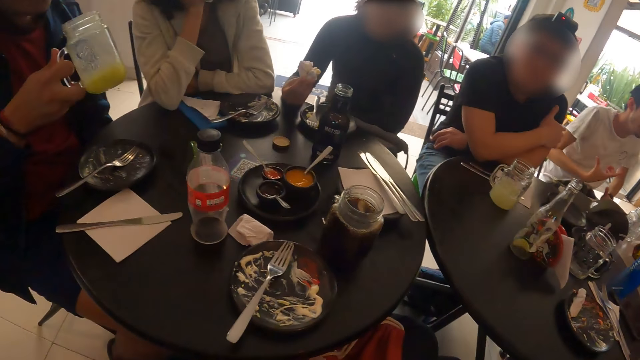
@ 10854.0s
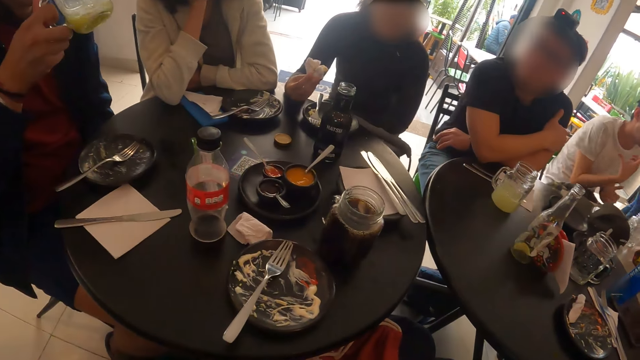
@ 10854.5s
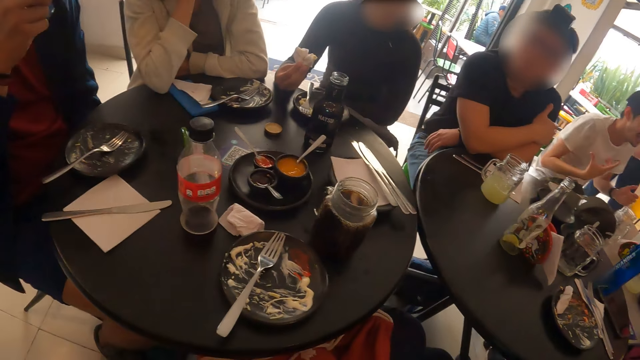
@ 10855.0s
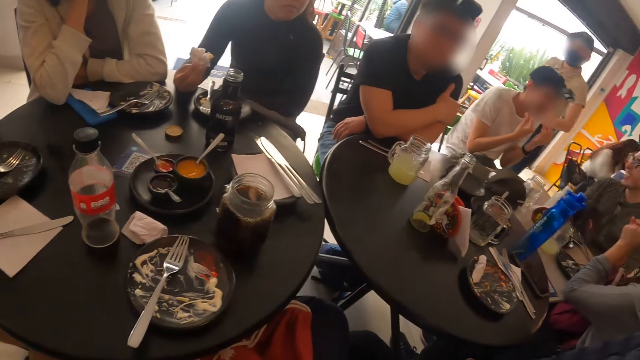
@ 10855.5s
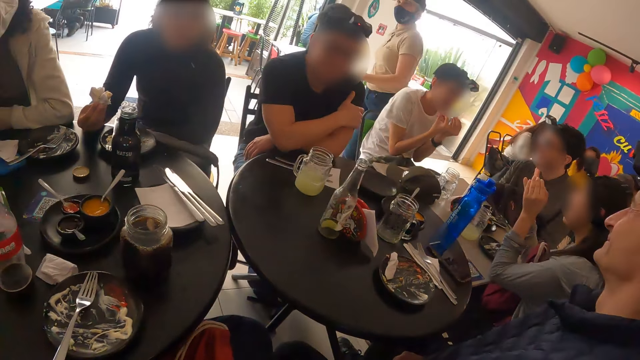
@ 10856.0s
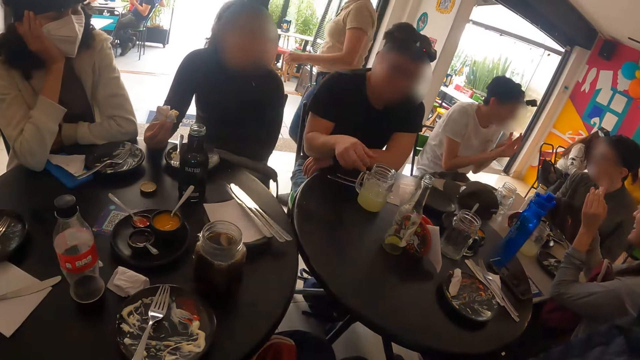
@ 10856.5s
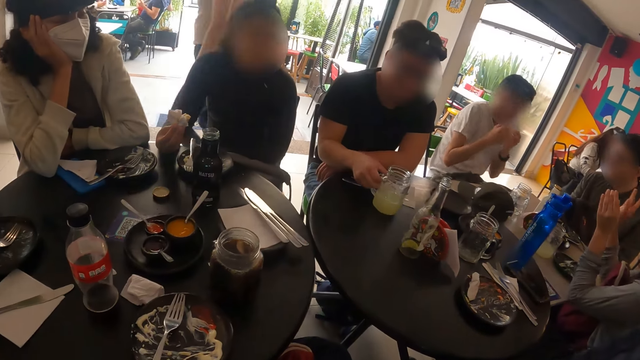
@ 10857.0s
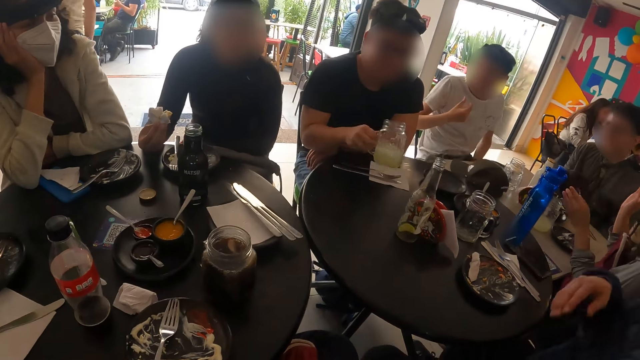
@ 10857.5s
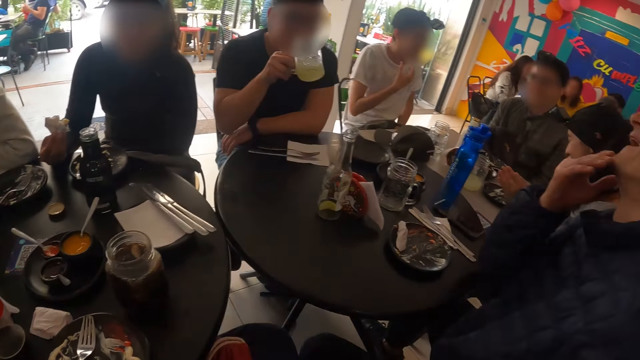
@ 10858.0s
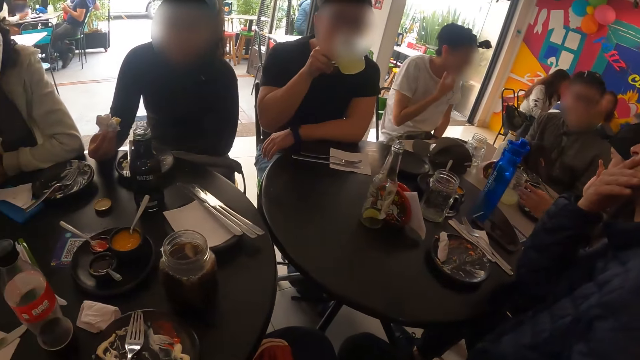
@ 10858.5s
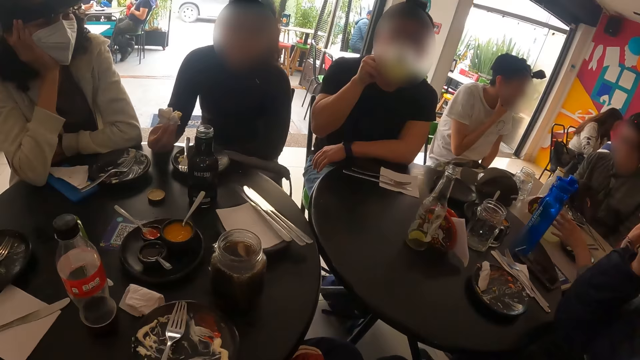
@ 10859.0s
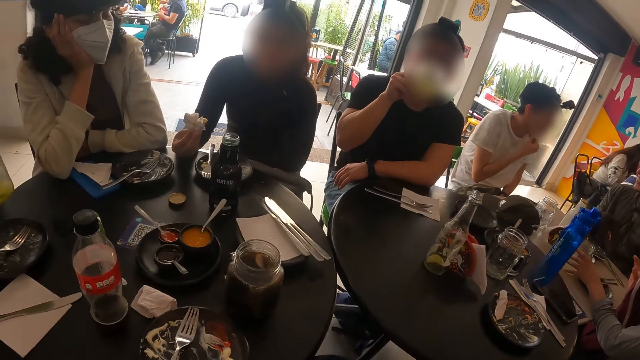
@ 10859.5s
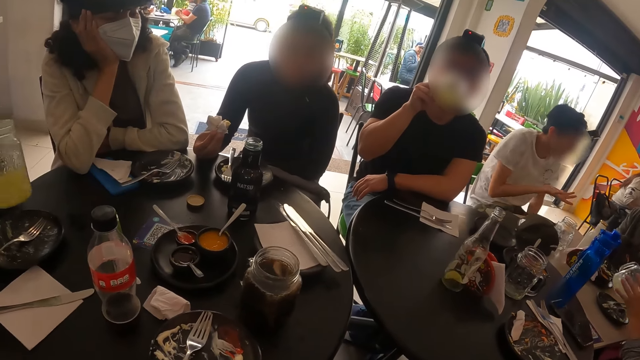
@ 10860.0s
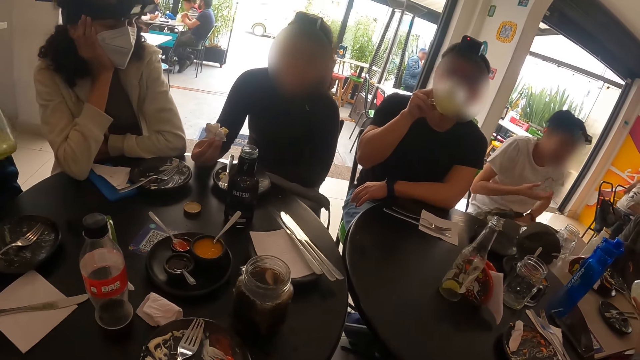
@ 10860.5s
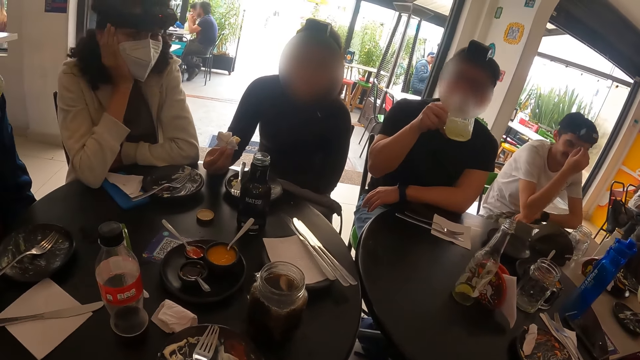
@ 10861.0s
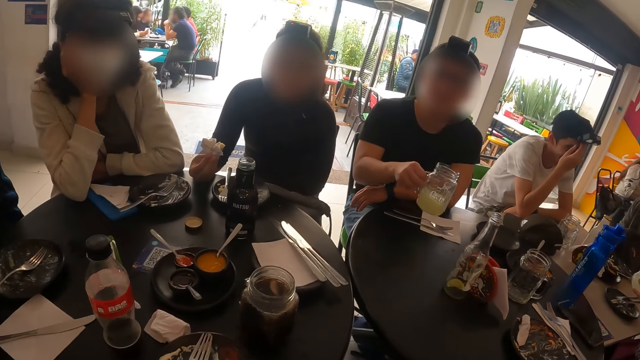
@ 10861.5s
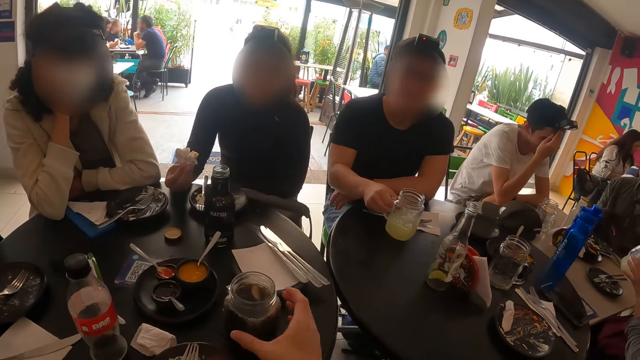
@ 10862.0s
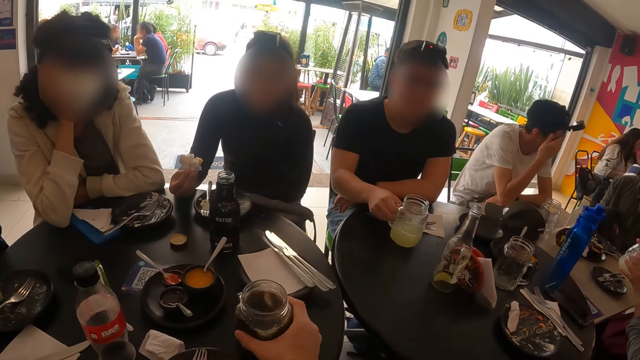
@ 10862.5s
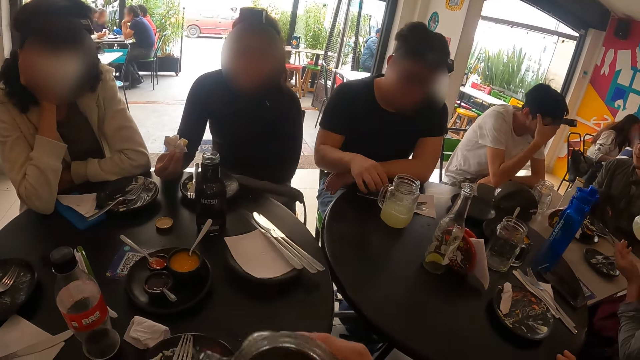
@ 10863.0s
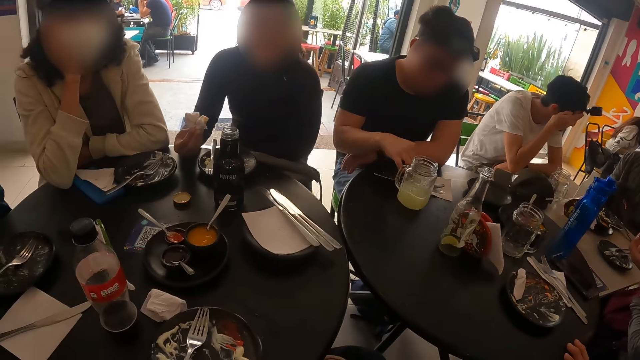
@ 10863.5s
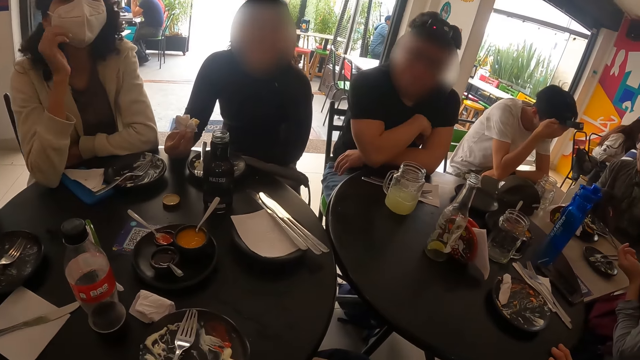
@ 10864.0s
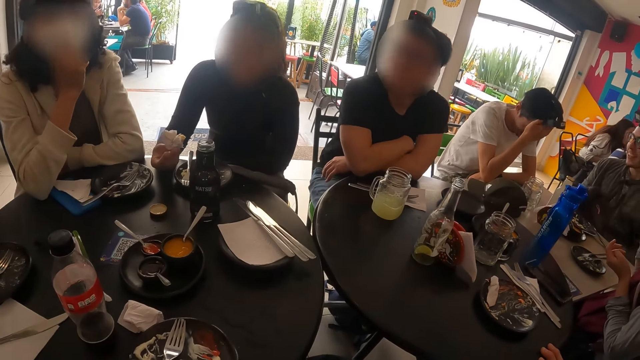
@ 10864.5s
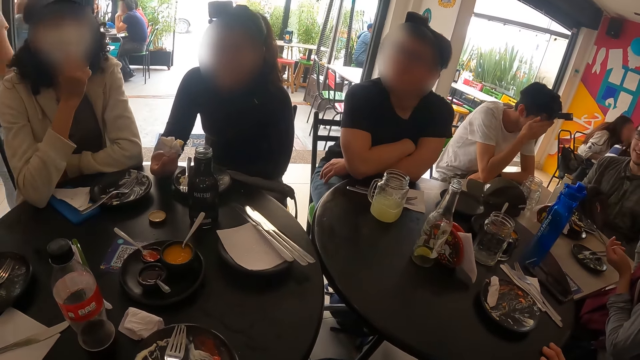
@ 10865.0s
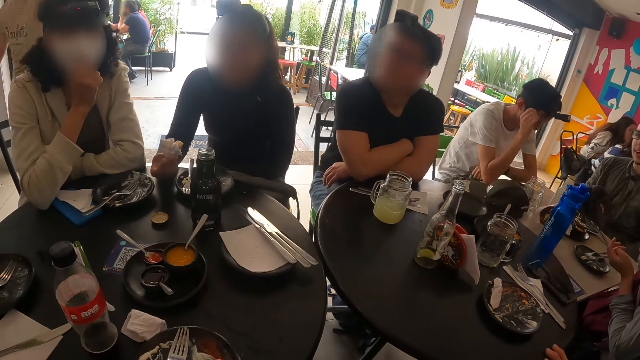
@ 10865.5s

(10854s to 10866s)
The man drinks from the glass cup in his left hand. Another man picks a glass cup from the table with his right hand. The other man drinks from the glass cup in his right hand. A woman picks the glass cup from the table with her left hand. The other man places the glass cup on the table with his right hand. The camera wearer picks a glass cup from the table with his right hand. The woman holds the glass cup with her right hand. The camera wearer drinks from the glass cup in his right hand.

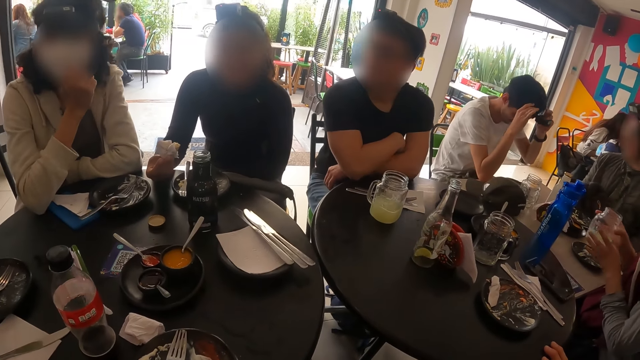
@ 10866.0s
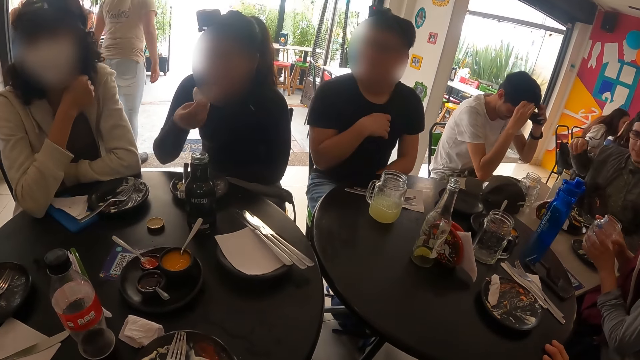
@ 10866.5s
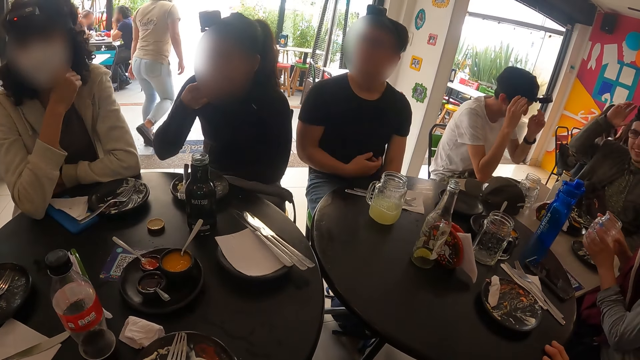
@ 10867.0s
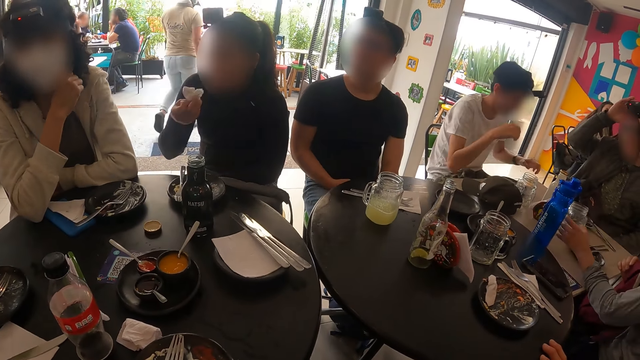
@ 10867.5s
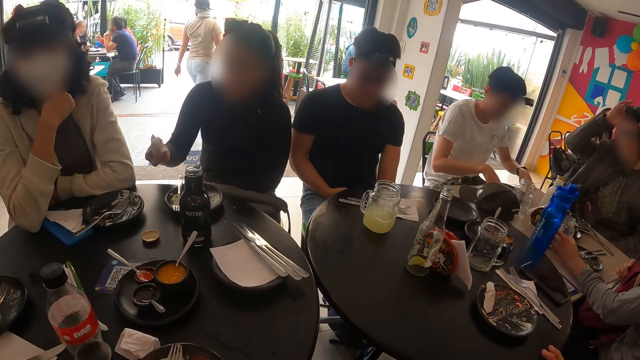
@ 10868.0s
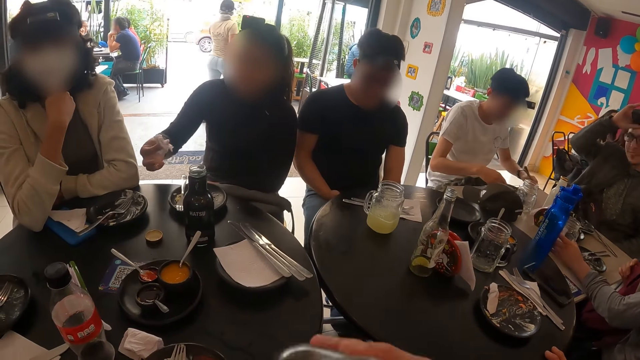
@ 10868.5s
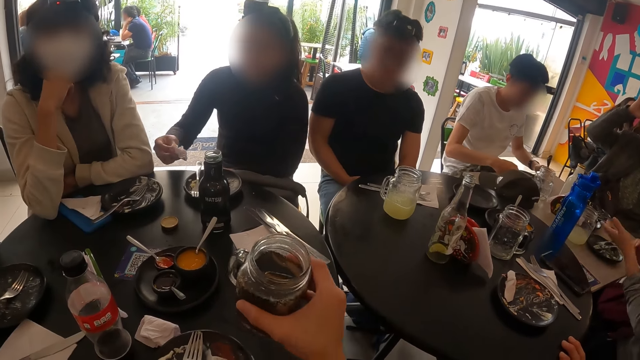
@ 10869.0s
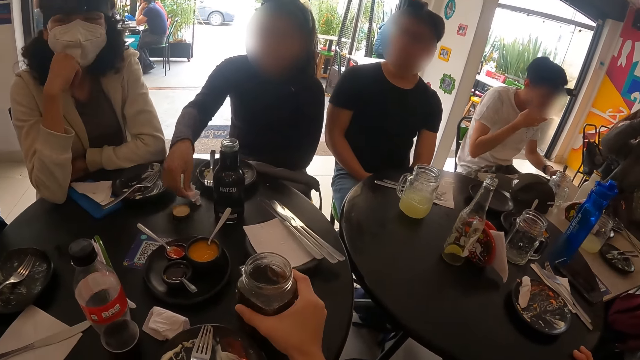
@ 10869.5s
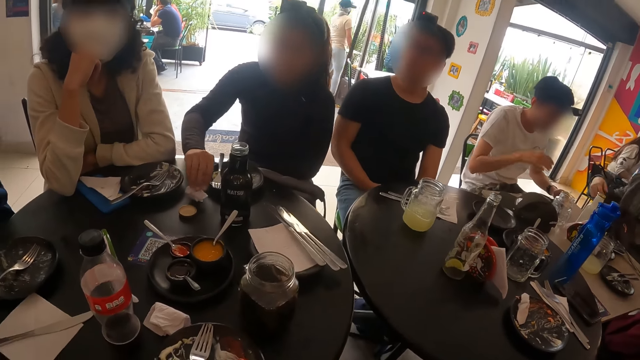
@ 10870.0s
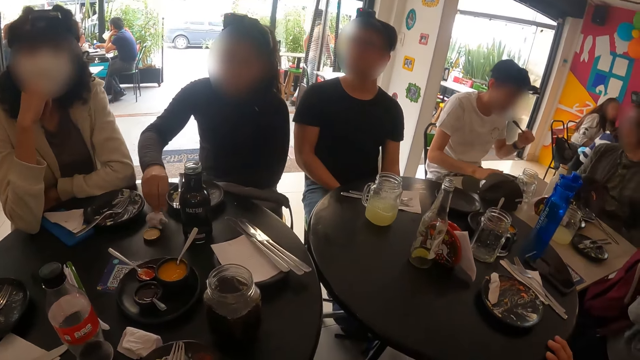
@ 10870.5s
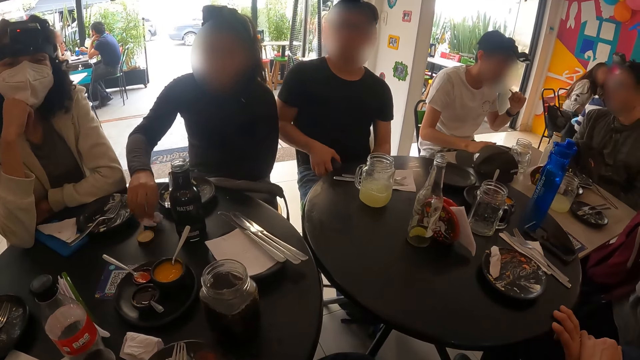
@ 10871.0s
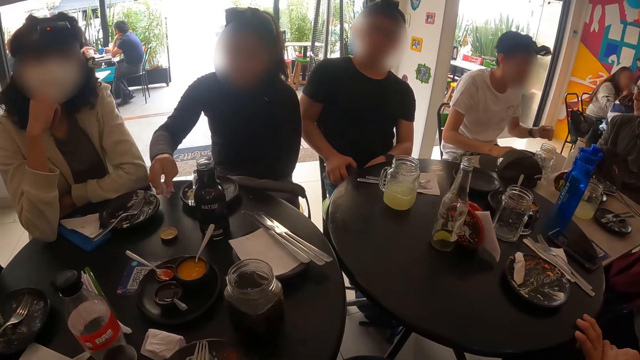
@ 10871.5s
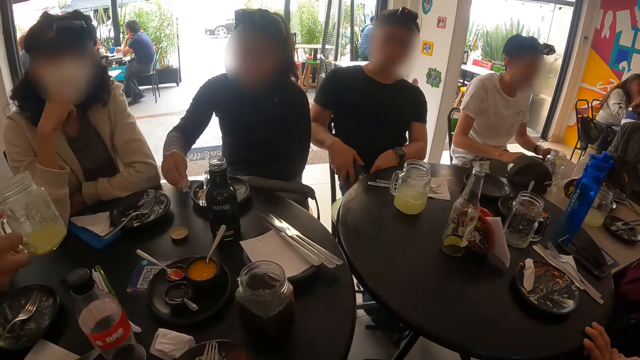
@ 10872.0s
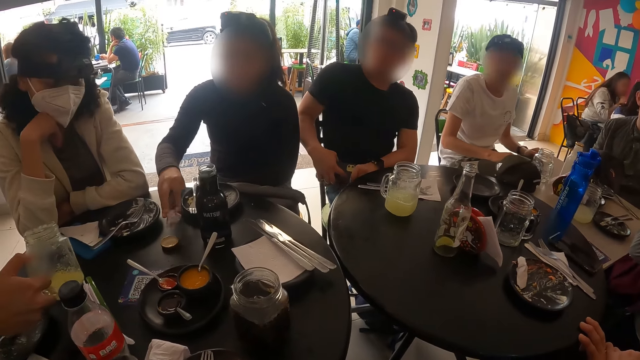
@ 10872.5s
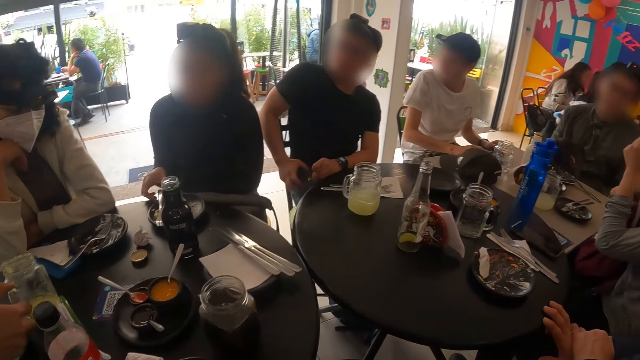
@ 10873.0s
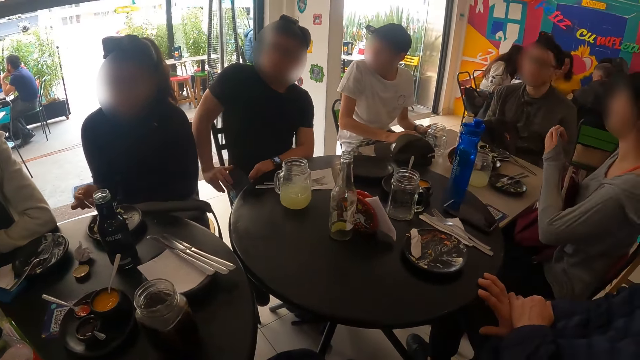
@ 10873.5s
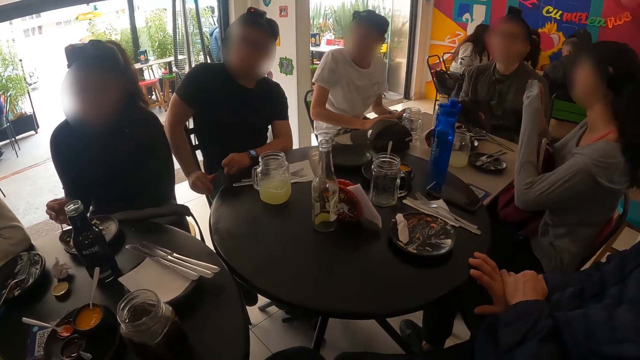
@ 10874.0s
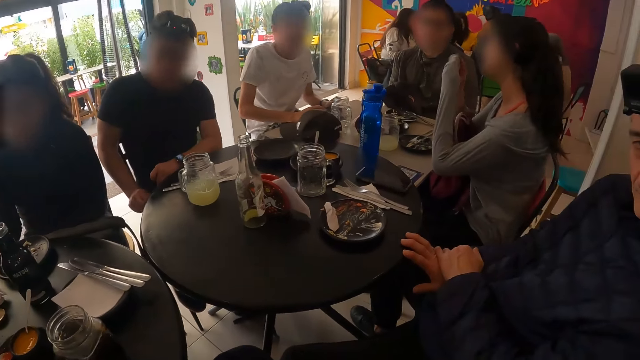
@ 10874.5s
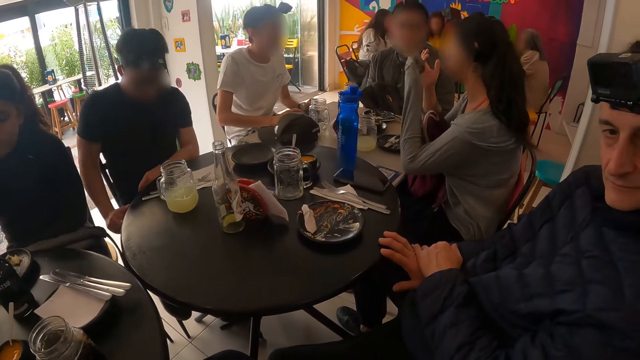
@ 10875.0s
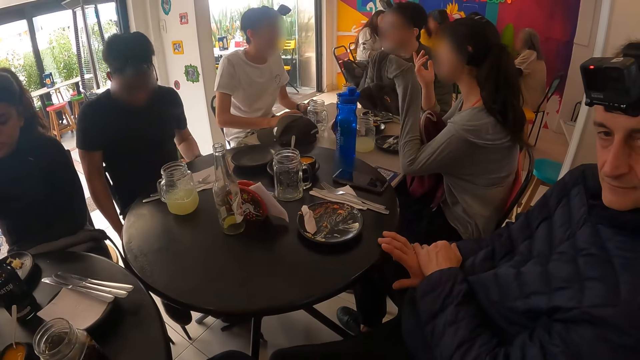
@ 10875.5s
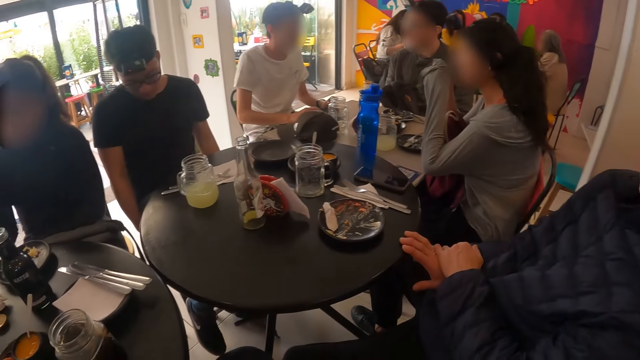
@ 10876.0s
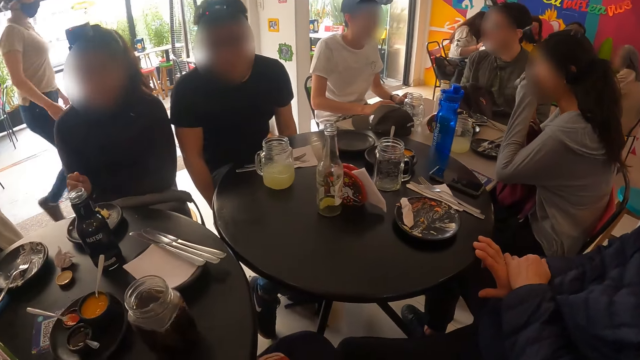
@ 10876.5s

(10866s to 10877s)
The woman holds the glass cup with her left hand and places the glass cup on the table with her left hand. The camera wearer places the glass cup on the table with his right hand. Another woman squeezes the serviette paper with her right hand. The camera wearer looks around. The other woman places the serviette paper on the table with her right hand. The man places the glass cup on the table with his right hand. The other woman picks a spoon from a plate with her right hand and gathers her food with the spoon.
